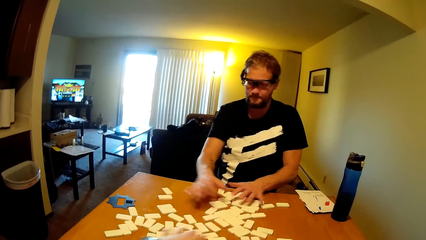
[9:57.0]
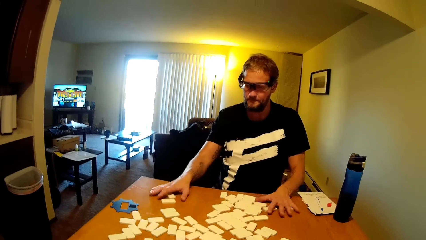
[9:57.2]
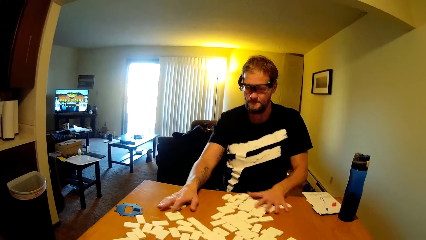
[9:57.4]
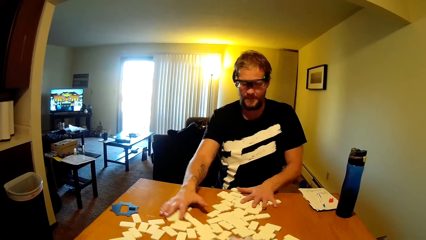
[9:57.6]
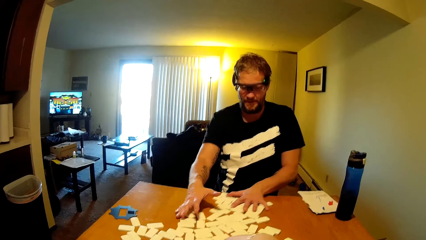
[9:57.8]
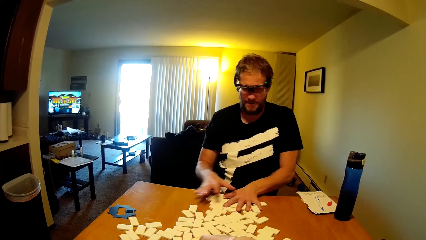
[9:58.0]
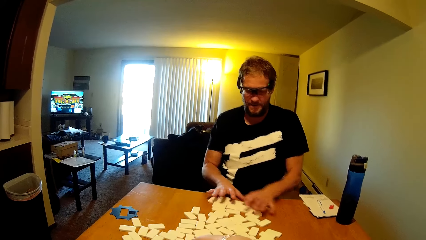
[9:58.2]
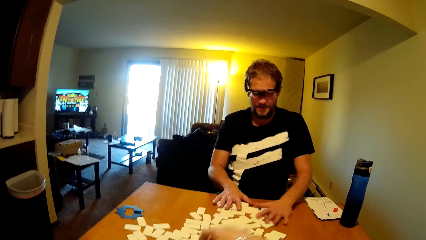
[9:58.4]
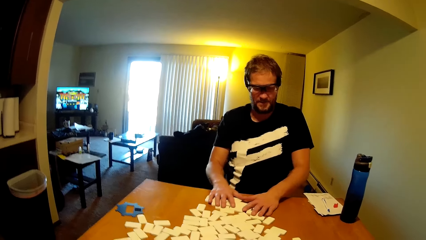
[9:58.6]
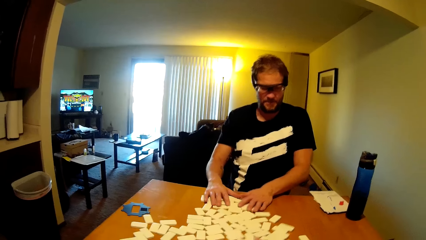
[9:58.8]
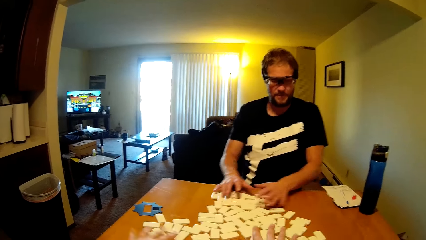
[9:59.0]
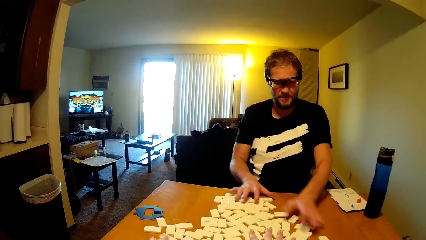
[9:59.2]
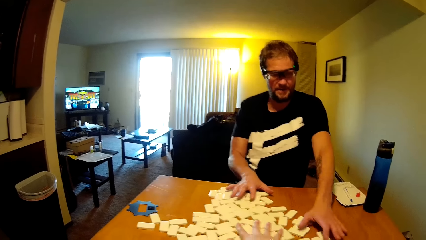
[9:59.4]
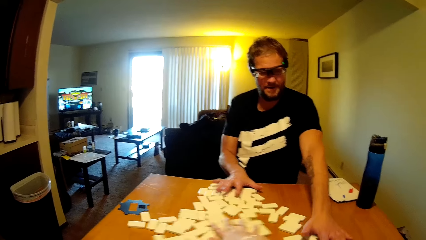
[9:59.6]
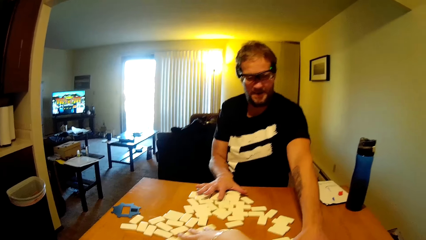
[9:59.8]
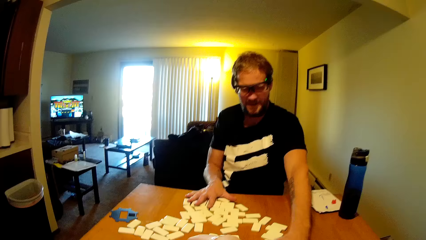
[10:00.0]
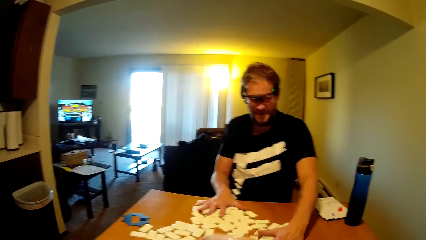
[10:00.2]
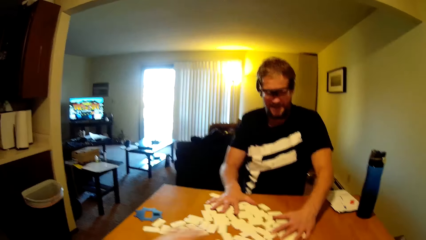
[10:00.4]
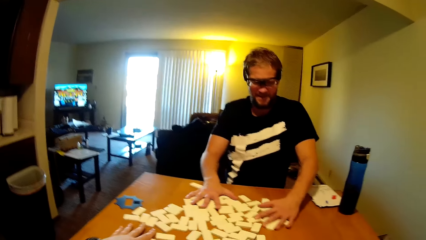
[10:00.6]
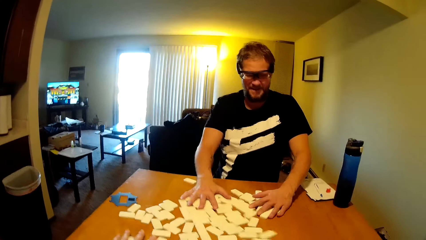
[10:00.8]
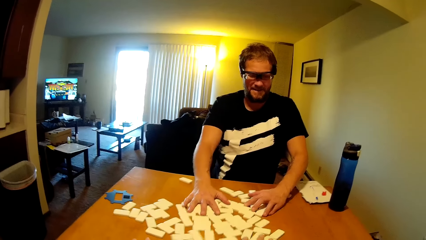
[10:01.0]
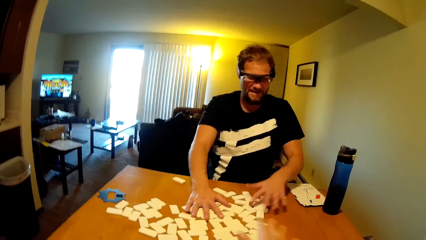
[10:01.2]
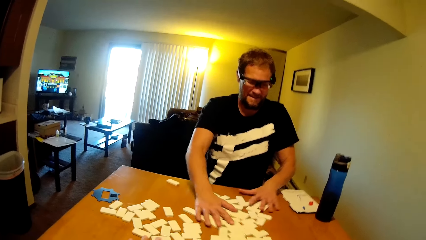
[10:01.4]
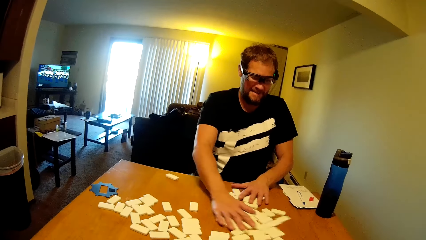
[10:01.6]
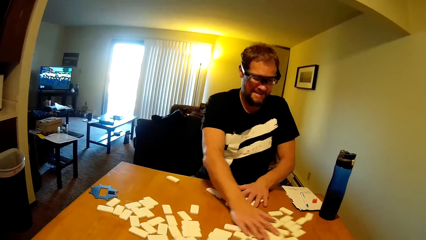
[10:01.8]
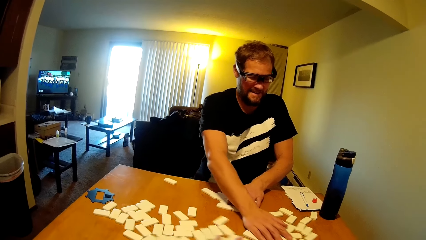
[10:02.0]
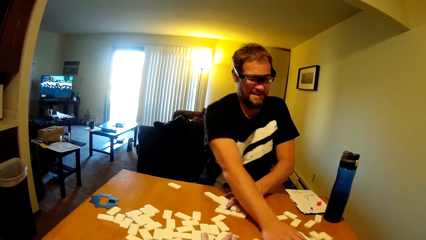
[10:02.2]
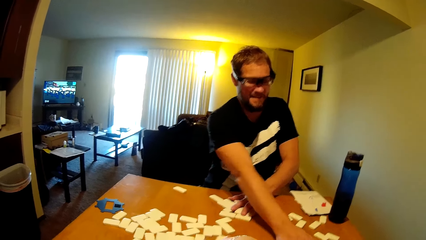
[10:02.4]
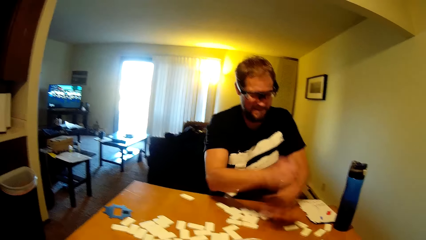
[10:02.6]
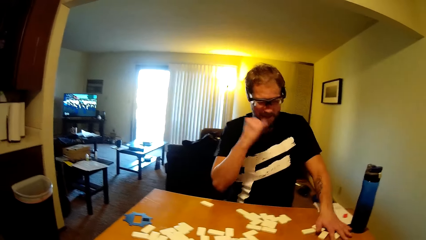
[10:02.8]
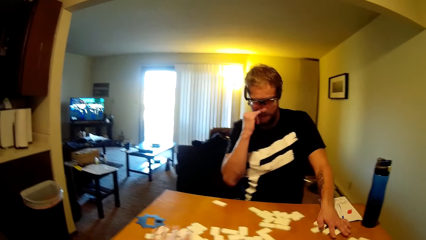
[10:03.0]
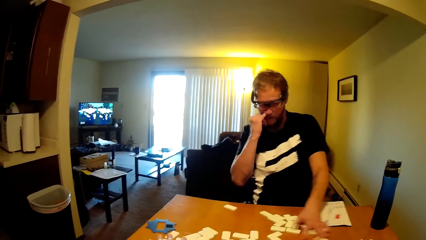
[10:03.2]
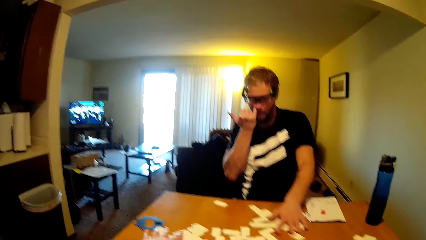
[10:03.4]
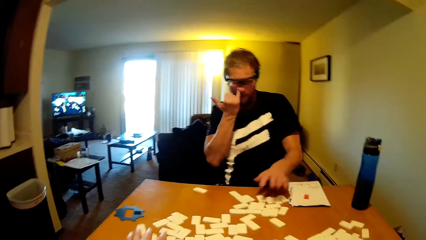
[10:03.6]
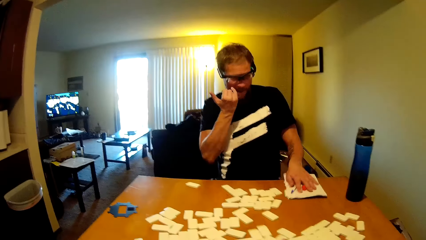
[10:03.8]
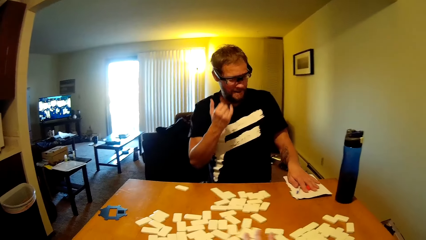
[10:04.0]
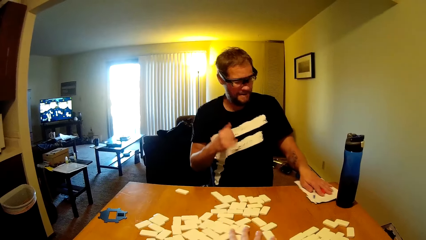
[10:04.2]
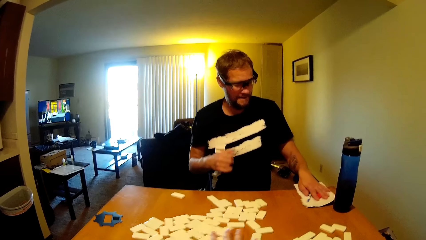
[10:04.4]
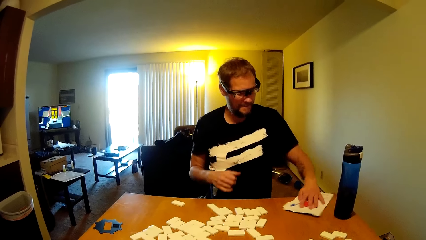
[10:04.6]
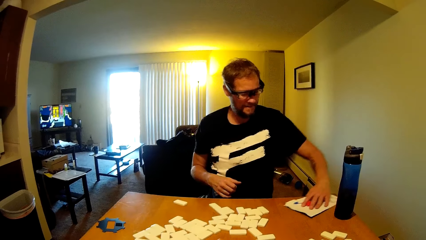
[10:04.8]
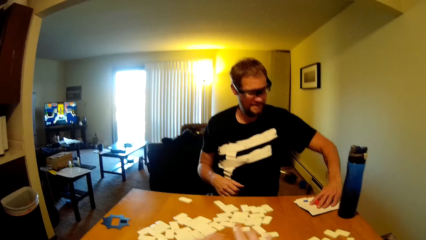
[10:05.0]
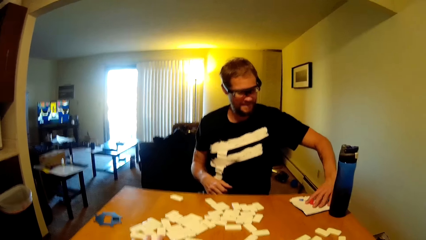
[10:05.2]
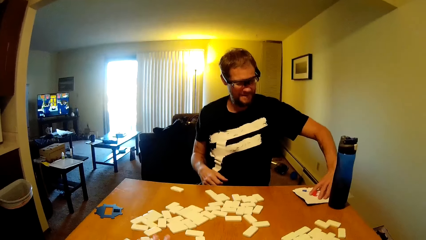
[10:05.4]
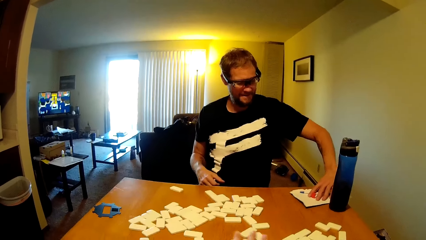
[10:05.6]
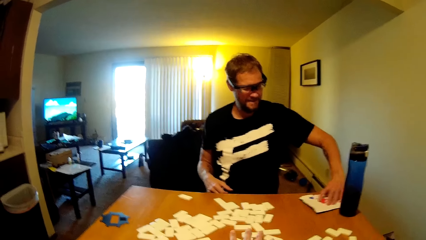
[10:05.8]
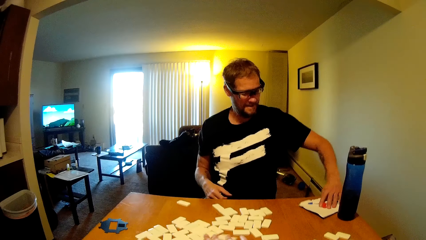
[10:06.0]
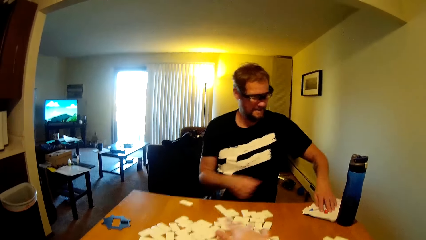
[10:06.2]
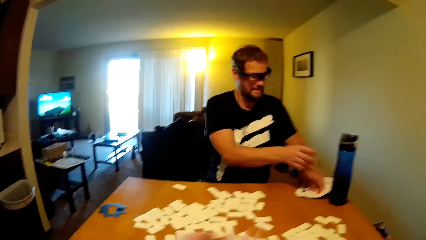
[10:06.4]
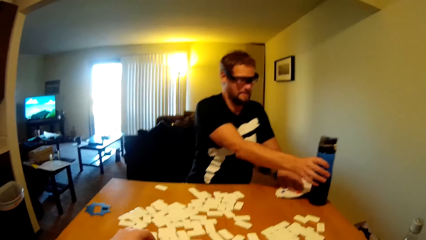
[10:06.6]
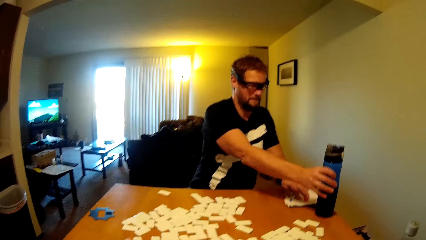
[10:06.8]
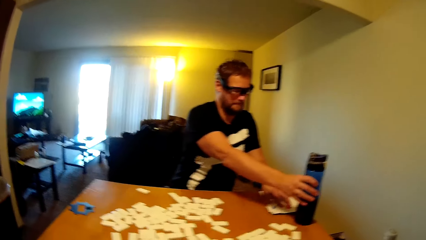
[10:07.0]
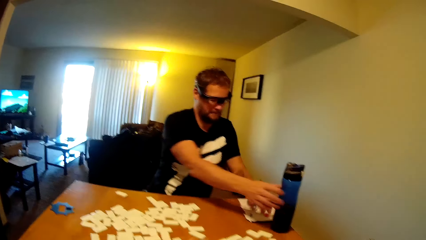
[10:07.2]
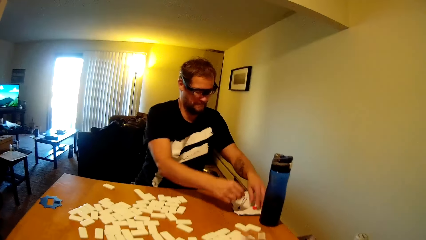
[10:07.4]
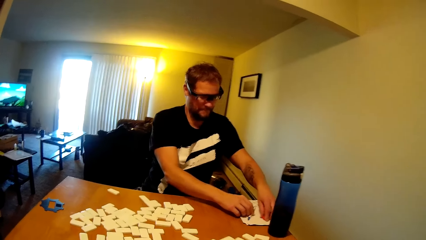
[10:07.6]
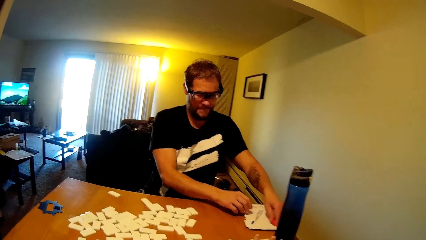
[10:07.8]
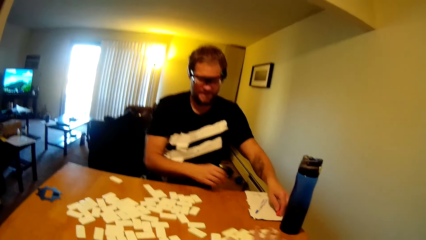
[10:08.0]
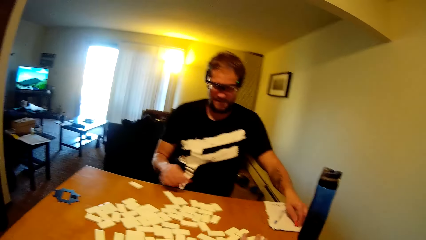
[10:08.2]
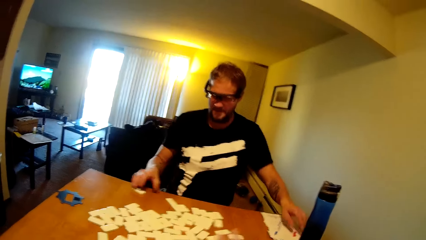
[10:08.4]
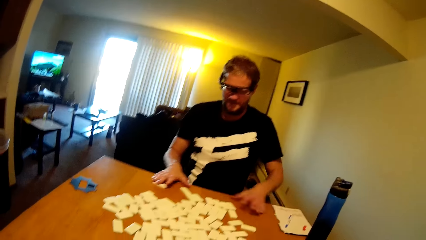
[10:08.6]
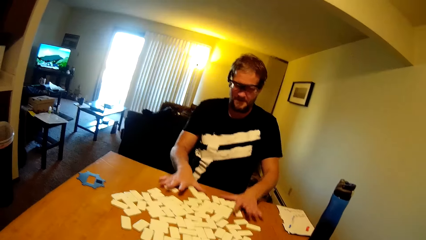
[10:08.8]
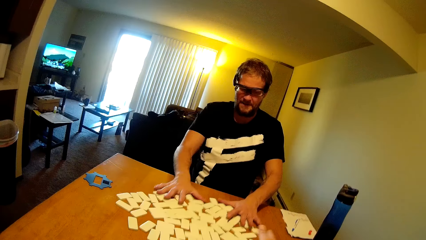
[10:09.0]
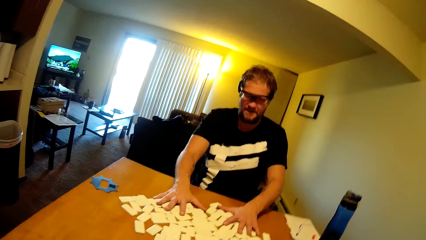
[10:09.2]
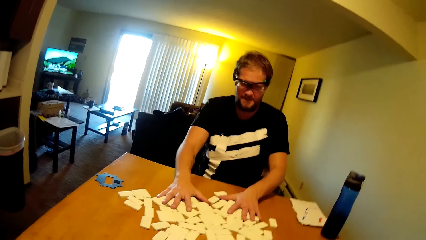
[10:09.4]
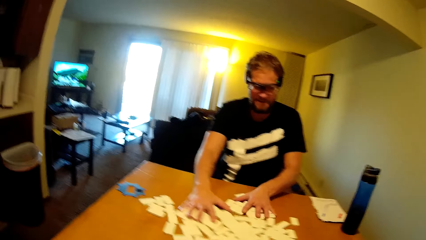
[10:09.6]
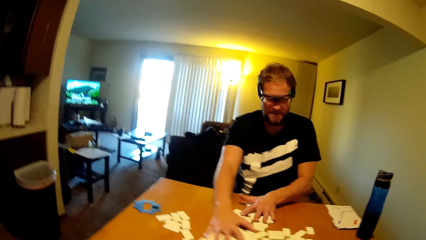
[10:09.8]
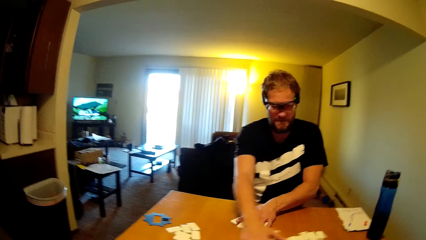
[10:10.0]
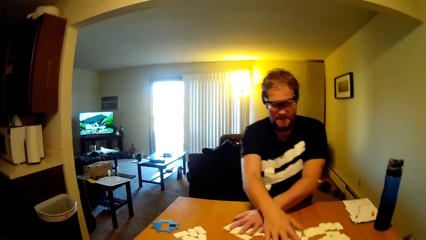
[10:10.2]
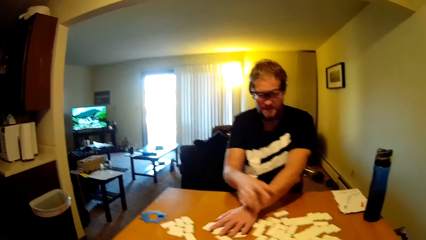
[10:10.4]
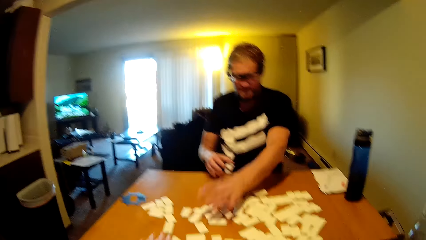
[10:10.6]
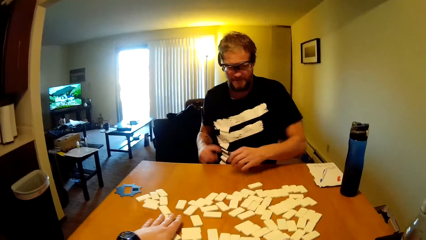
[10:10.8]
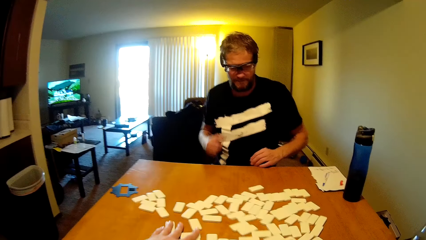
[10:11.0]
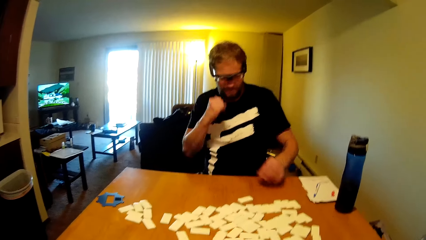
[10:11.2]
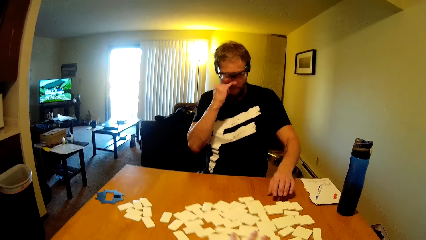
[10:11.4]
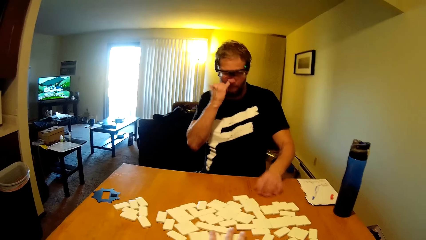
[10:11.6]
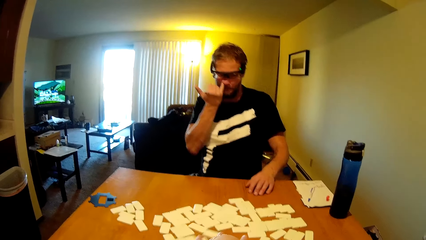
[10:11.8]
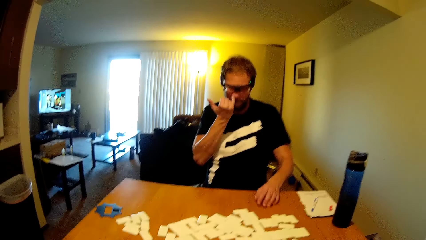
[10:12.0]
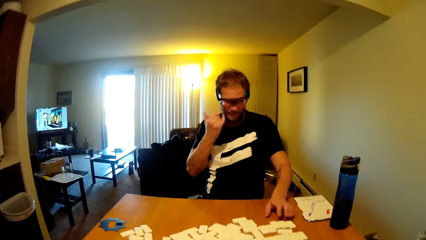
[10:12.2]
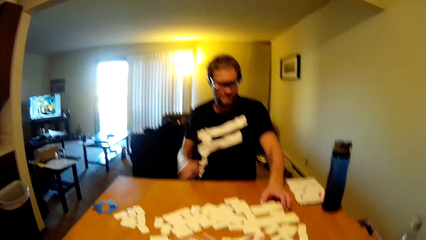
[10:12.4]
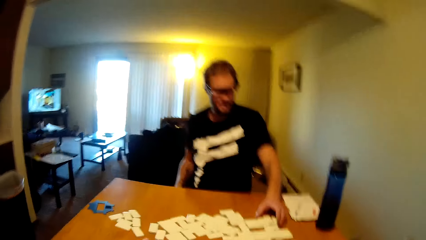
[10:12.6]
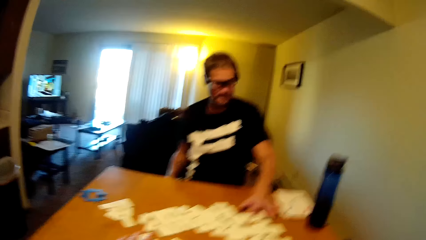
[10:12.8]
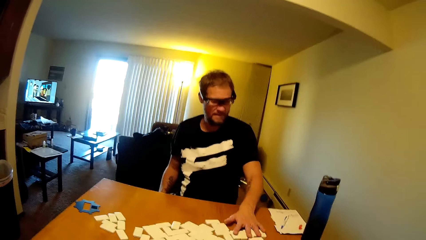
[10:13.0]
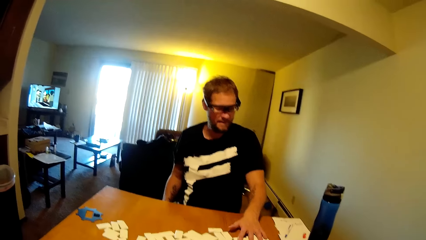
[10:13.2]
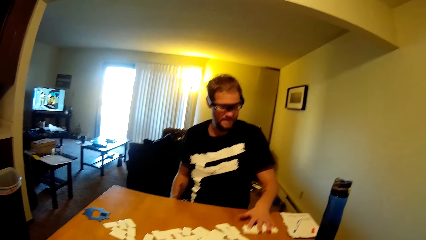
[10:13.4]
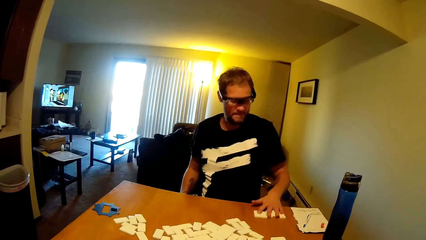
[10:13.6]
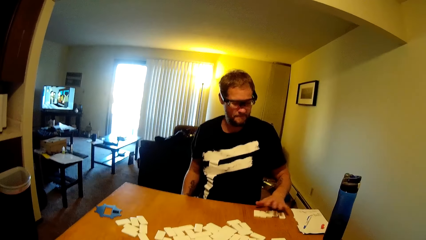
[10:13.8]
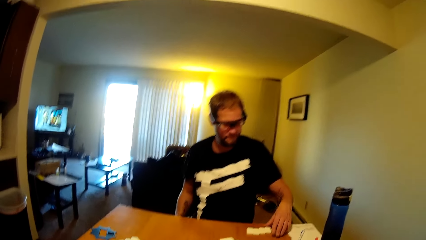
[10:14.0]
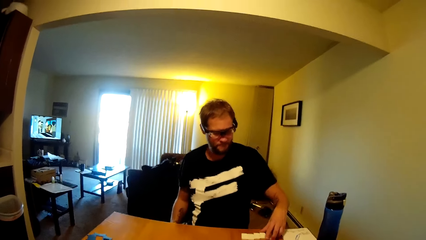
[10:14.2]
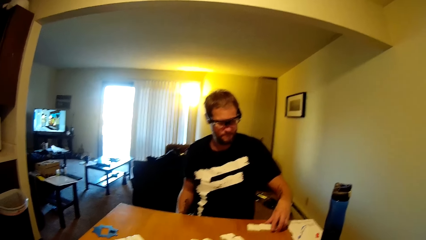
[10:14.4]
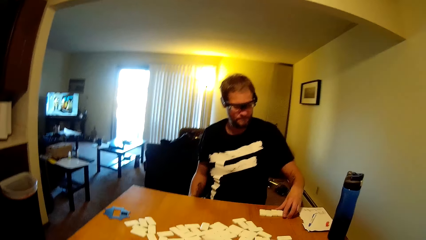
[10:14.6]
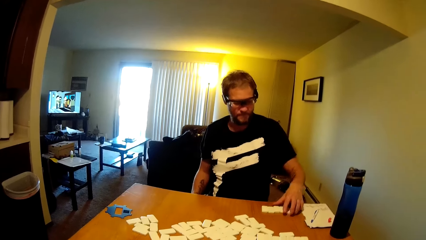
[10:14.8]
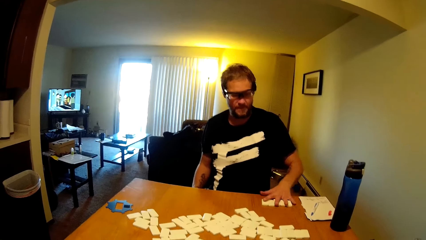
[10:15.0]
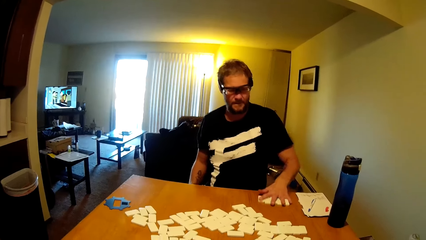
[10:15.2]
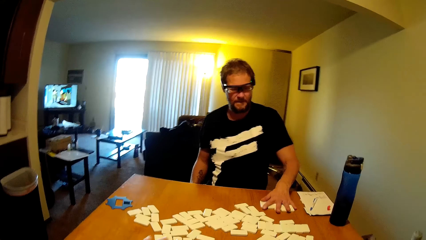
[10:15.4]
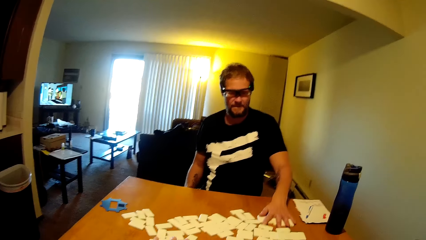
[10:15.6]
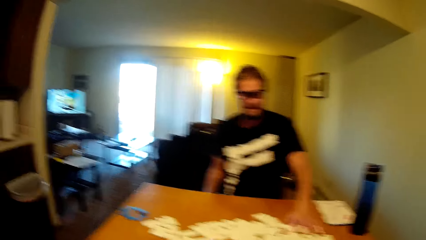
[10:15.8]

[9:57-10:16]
A person talks in the room. The camera wearer talks in the room. The person drags the paper on the table, touches the nose and holds the paper. The person drags the water bottle on the table, shuffles the domino tiles and arranges the dominoes card. The person touches the nose and arranges the dominoes card.
